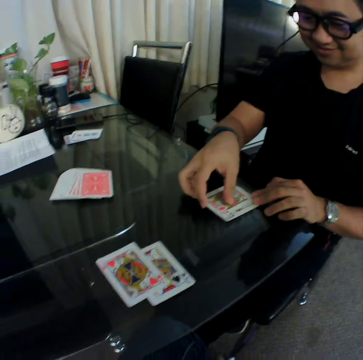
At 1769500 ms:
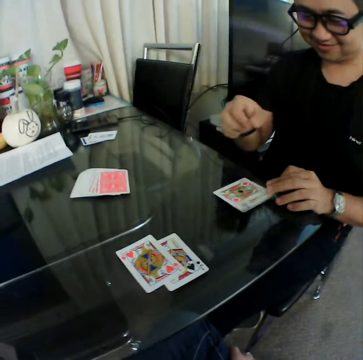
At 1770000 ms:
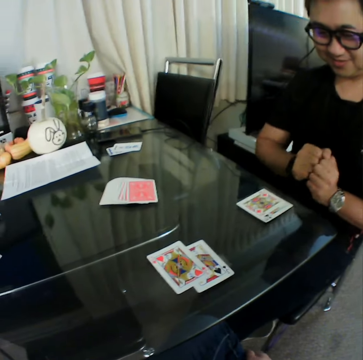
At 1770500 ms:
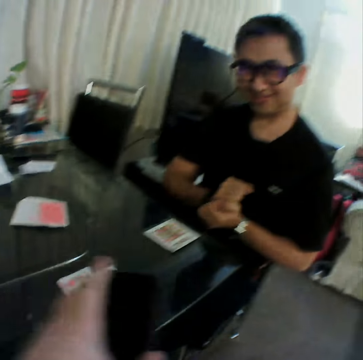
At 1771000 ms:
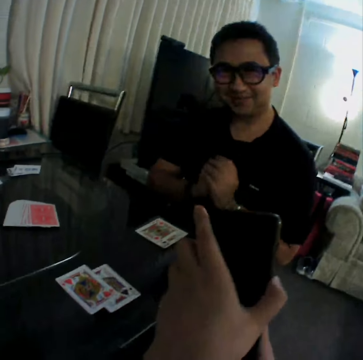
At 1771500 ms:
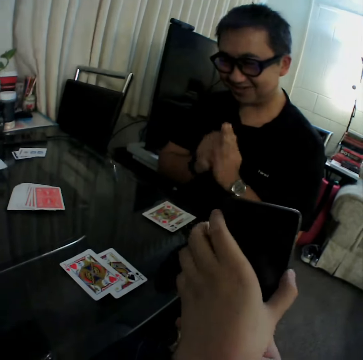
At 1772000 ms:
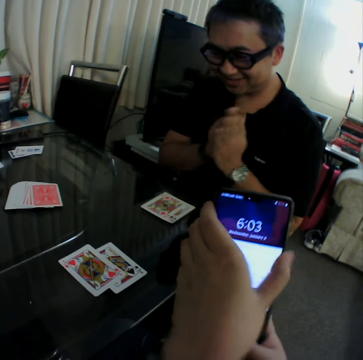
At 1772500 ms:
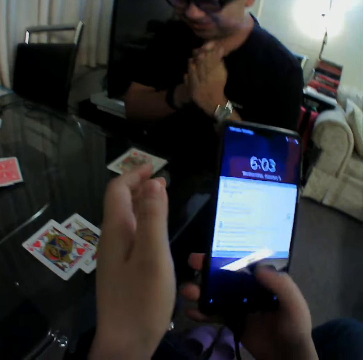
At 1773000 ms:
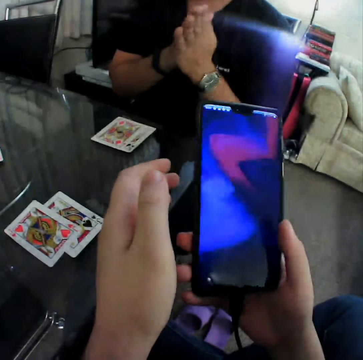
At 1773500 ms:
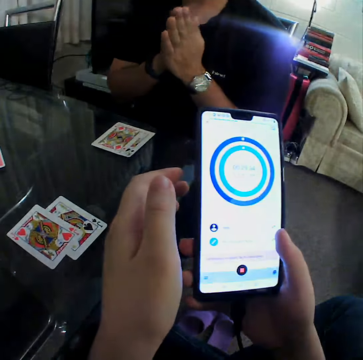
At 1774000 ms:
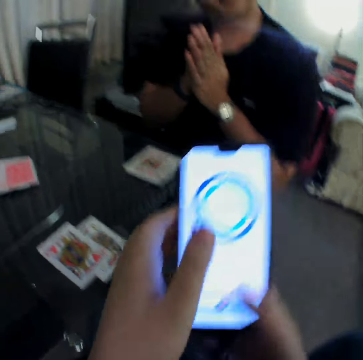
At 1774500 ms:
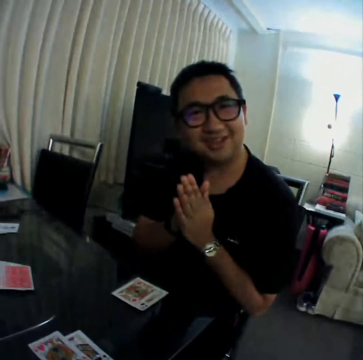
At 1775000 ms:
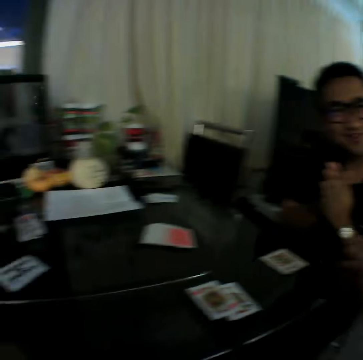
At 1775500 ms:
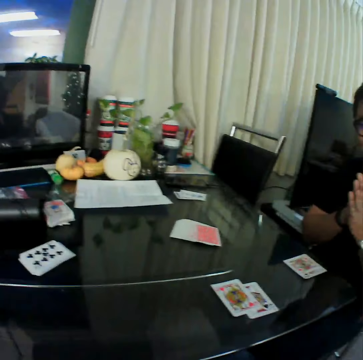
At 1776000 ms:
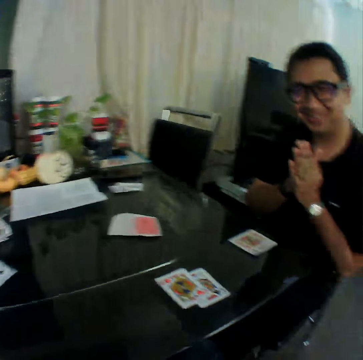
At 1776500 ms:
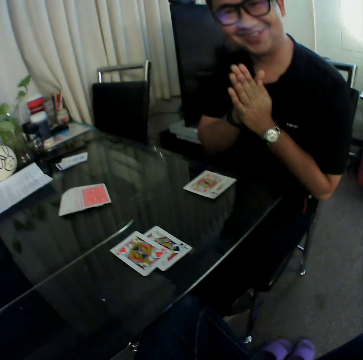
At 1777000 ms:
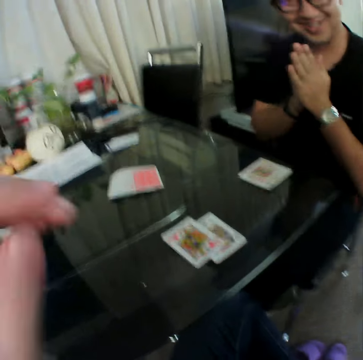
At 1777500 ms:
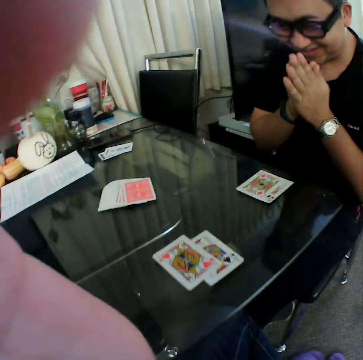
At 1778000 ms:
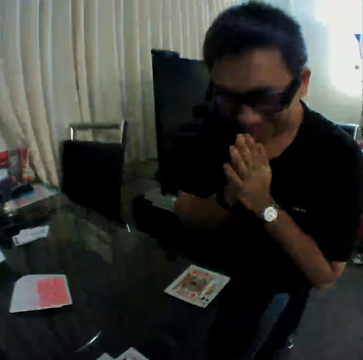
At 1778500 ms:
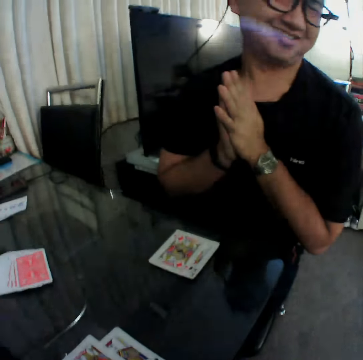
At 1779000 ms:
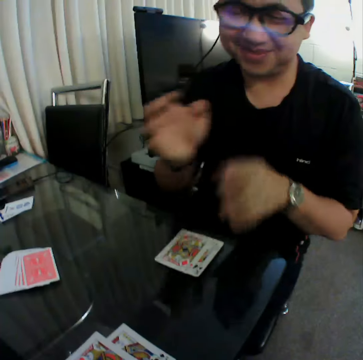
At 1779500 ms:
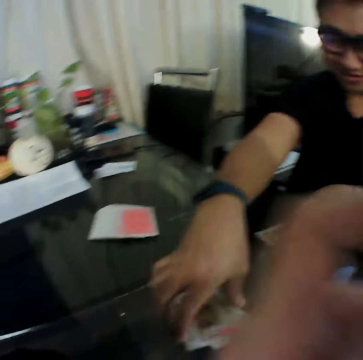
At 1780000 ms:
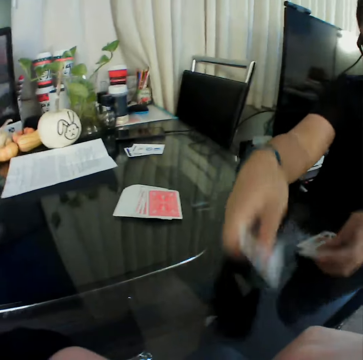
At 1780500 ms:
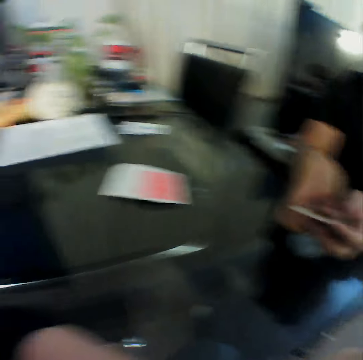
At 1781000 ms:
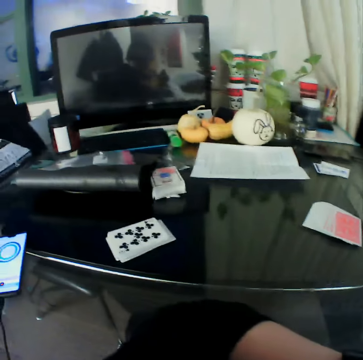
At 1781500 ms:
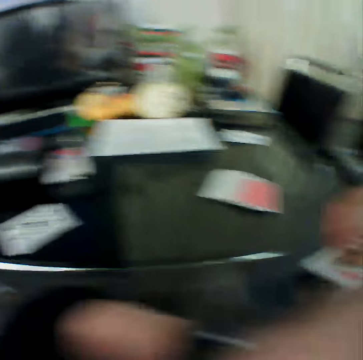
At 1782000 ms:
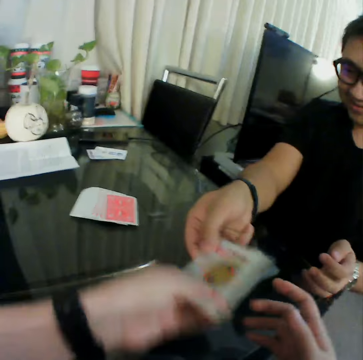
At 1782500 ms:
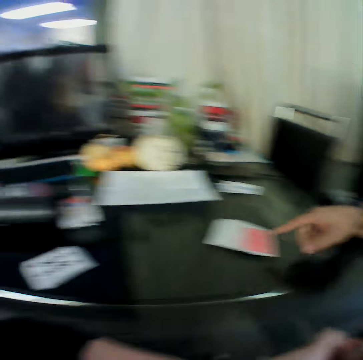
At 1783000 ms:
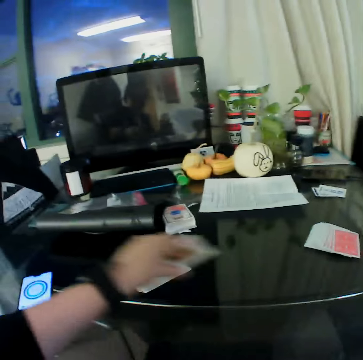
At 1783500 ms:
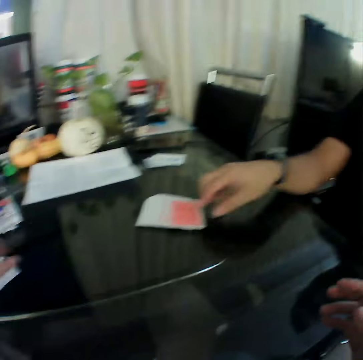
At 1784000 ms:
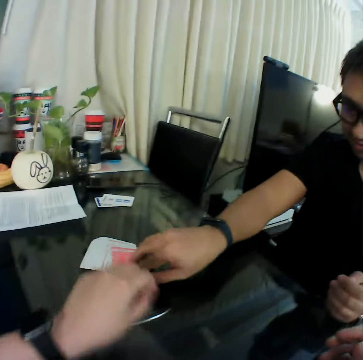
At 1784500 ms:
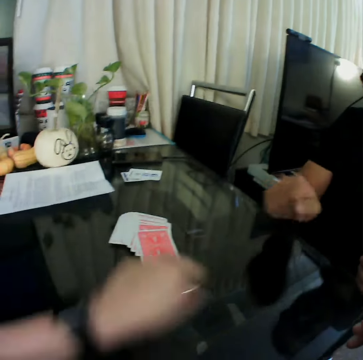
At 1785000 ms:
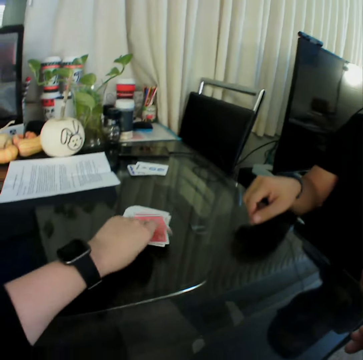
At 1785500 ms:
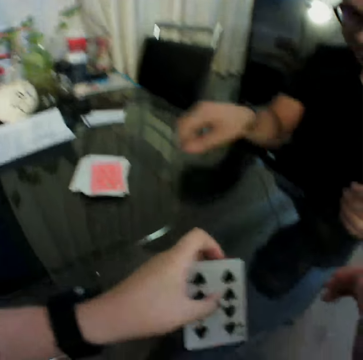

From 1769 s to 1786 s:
The camera wearer operates the phone in his hands. They hold her phone with both hands. A man rubs his hands together. The camera wearer presses the phone. They pull her hand off the phone. They scroll the phone. They switch the phone to the other hand. The man holds his hands together. The man gathers the cards on the table with his hands. The camera wearer collects the cards in the man's right hand with his left hand. The man hands the camera wearer the cards. The camera wearer switches the cards to the other hand. They place the card in his left hand on the table. The man pulls a card. The camera wearer picks a card from the deck of cards on the table with his left hand.

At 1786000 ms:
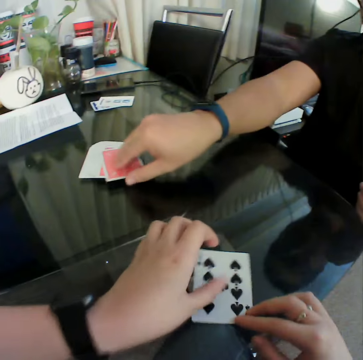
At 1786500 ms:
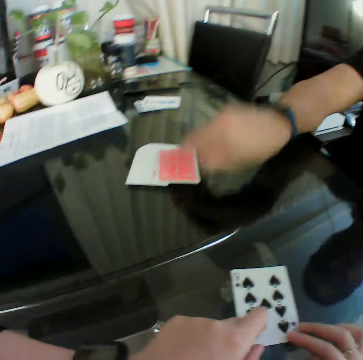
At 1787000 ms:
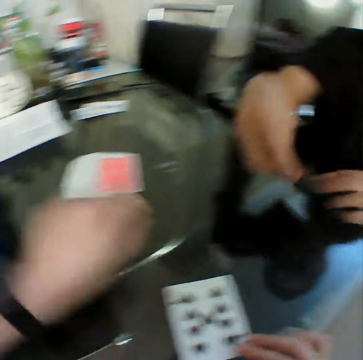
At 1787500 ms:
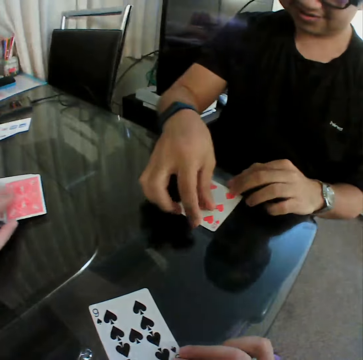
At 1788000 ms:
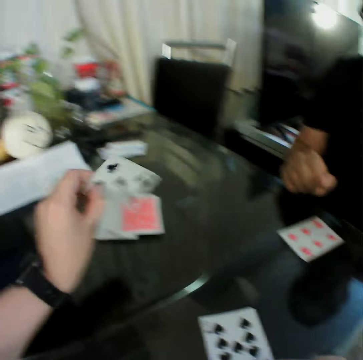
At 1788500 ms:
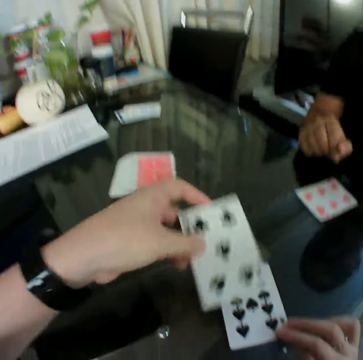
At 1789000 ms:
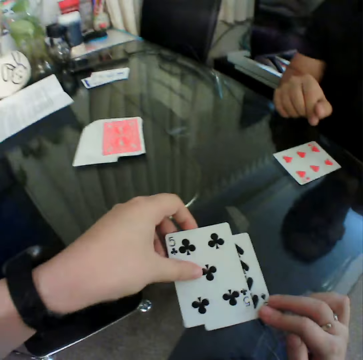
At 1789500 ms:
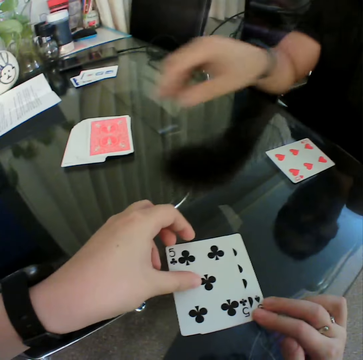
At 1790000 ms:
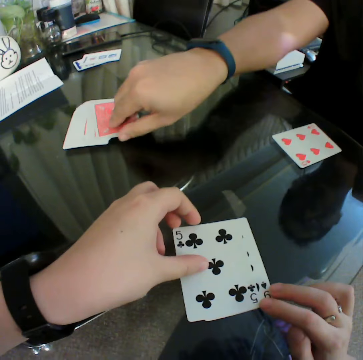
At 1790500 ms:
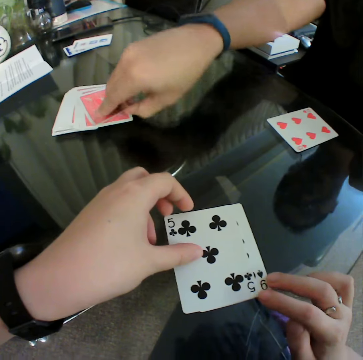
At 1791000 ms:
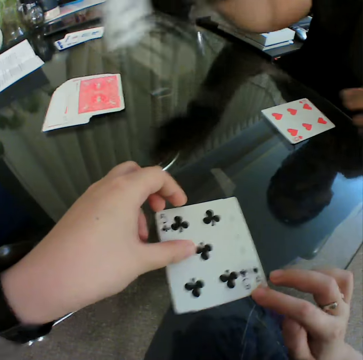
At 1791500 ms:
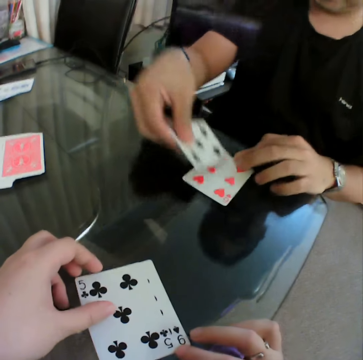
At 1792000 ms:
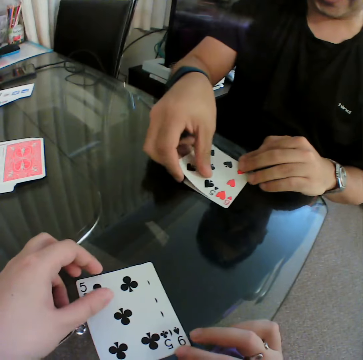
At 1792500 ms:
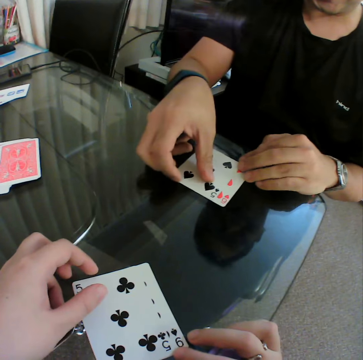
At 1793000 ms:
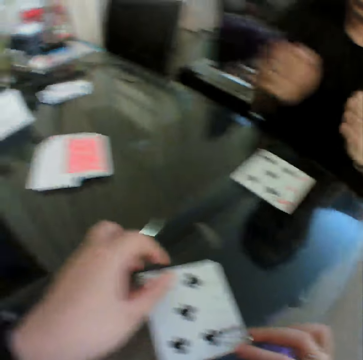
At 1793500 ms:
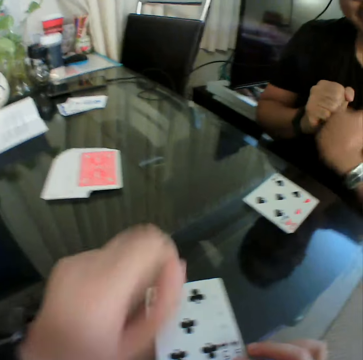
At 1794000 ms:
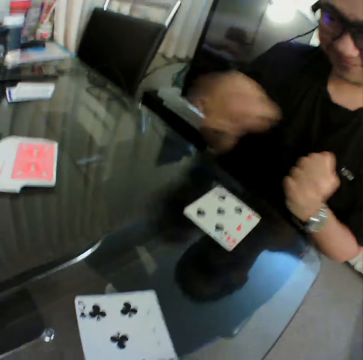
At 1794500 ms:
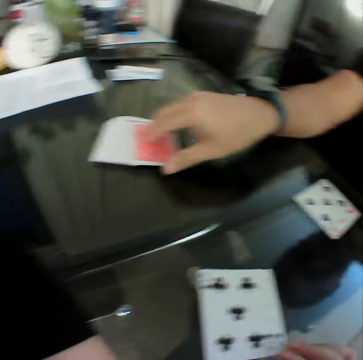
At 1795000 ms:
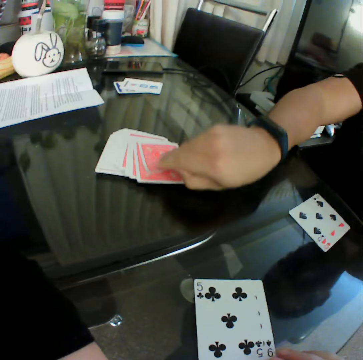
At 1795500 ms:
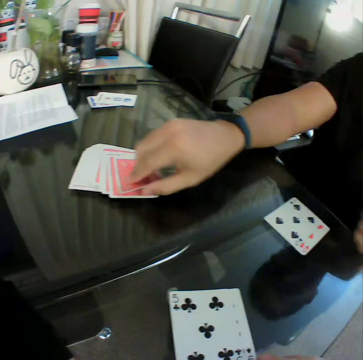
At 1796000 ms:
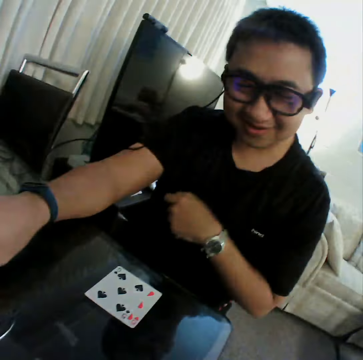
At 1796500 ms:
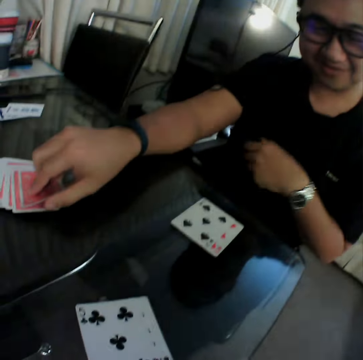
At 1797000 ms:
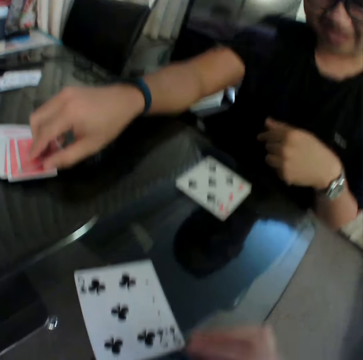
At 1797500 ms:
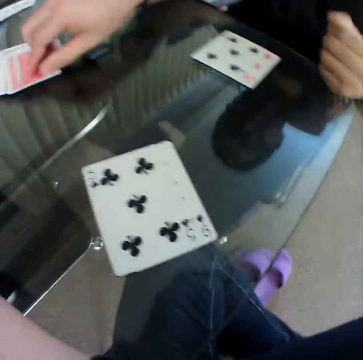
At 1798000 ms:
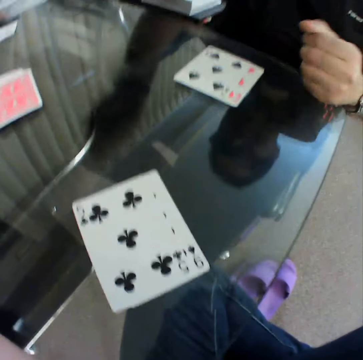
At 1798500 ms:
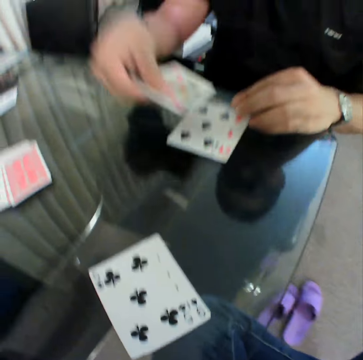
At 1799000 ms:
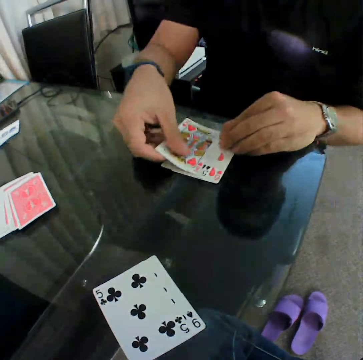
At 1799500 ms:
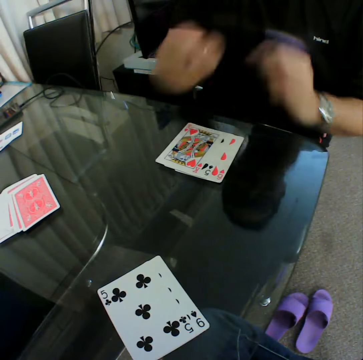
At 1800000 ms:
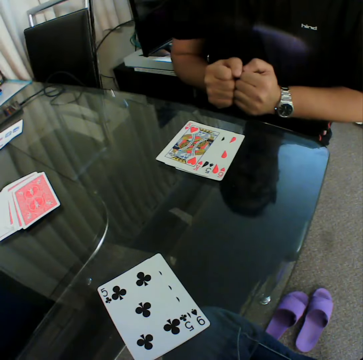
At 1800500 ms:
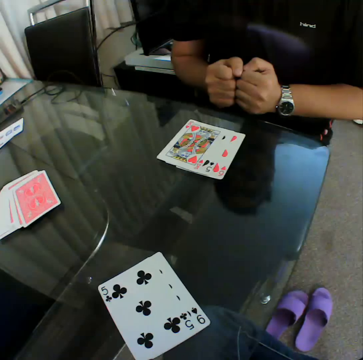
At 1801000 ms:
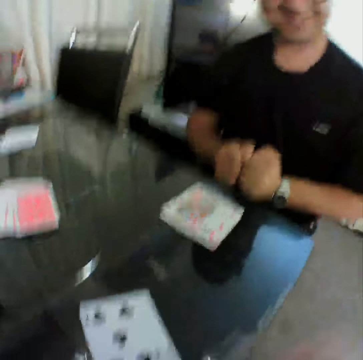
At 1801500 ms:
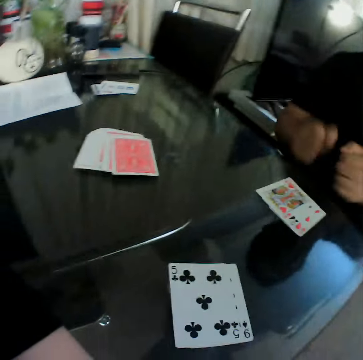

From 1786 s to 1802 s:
The camera wearer places the card in his left hand on the table. A man picks up a card from the deck of cards on the table with his right hand. The man places the card in his right hand on the table. The camera wearer picks up a card from the deck of cards on the table with his left hand. He checks the card. He places the card in his left hand on the table. The man picks up a card from the deck of cards on the table with his right hand. The man places the card in his right hand on the table. The man picks up a card from the deck of cards on the table with his right hand. The man places the card in his right hand on the table and holds his fist together.

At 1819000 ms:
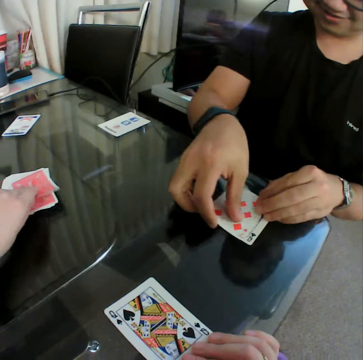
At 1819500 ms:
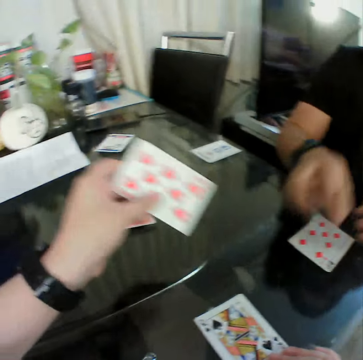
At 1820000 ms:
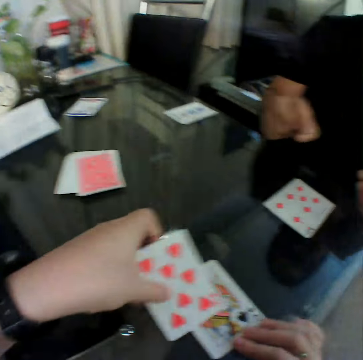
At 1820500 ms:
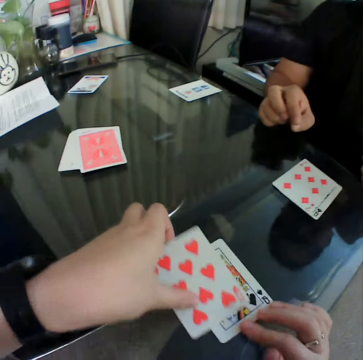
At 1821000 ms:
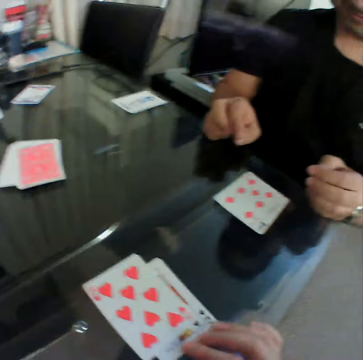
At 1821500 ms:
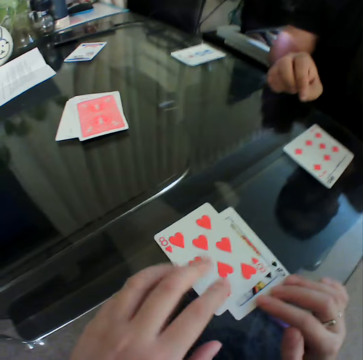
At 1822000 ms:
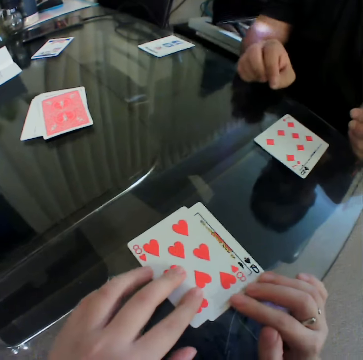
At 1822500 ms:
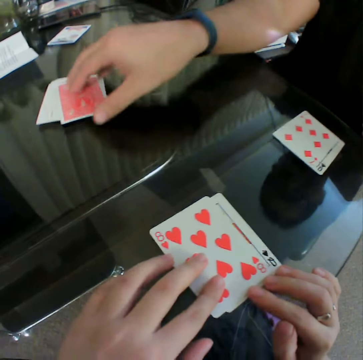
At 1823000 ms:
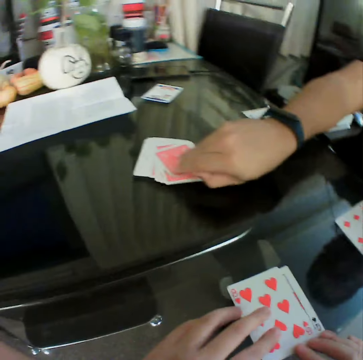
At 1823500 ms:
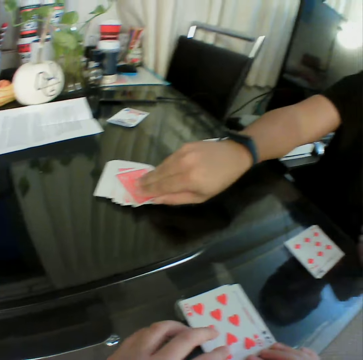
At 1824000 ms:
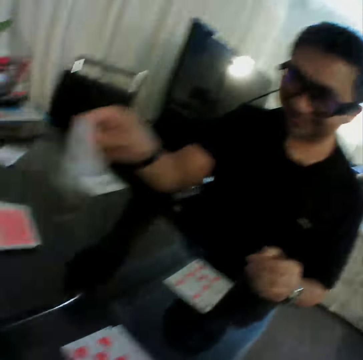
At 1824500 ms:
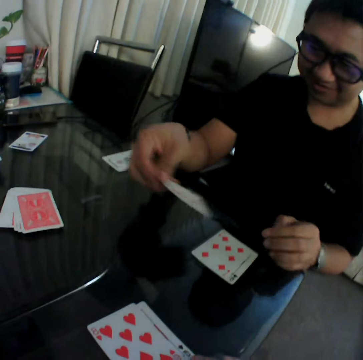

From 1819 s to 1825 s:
A man puts a card on a card. The camera wearer picks up a card from the deck of cards on the table with his left hand. He checks the card. He places the card in his left hand on the table. He places his left hand on the cards on the table. He holds the cards with both hands. The man picks up a card from the deck of cards on the table with his right hand. The man checks the card.
